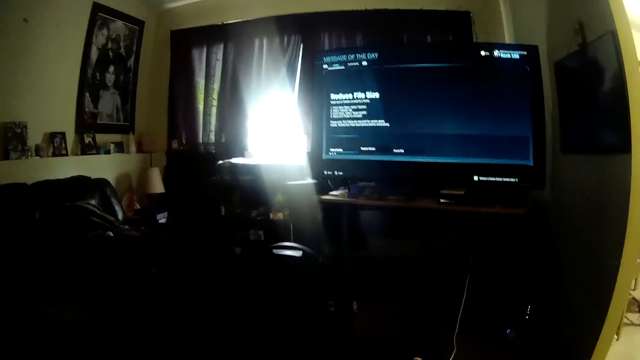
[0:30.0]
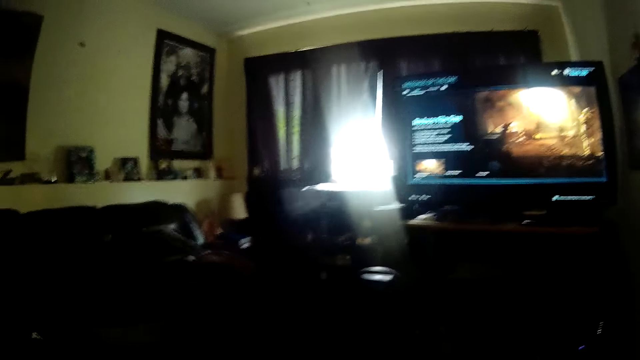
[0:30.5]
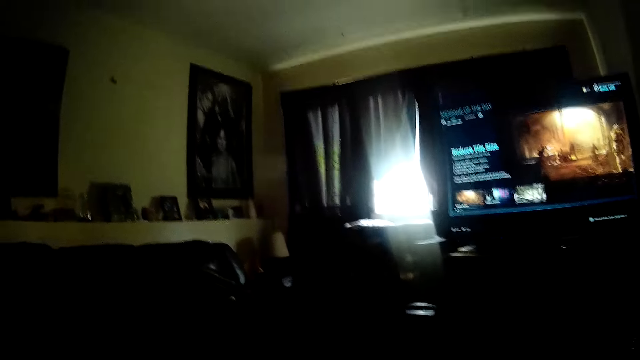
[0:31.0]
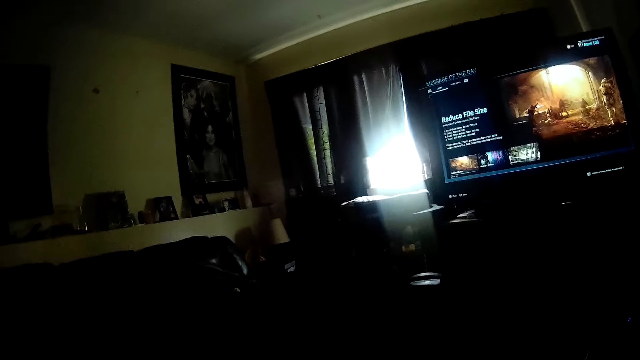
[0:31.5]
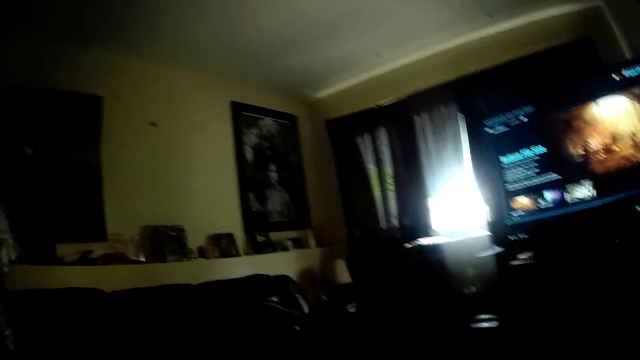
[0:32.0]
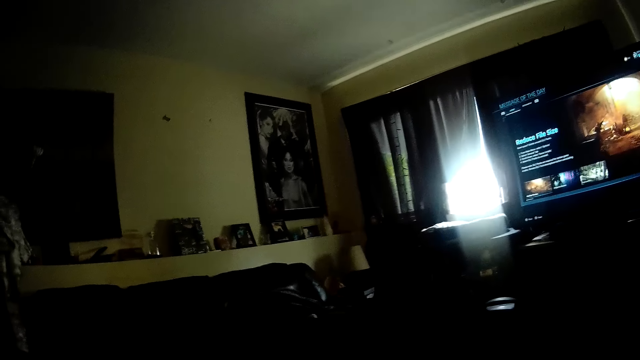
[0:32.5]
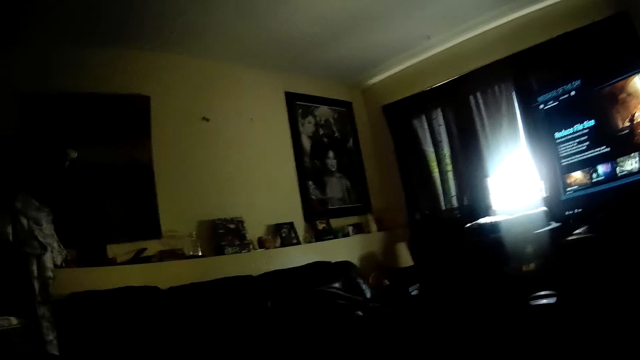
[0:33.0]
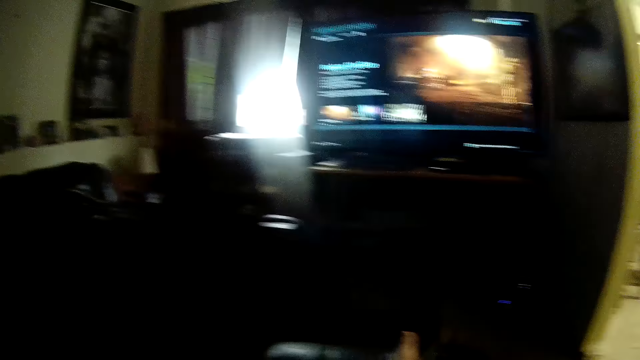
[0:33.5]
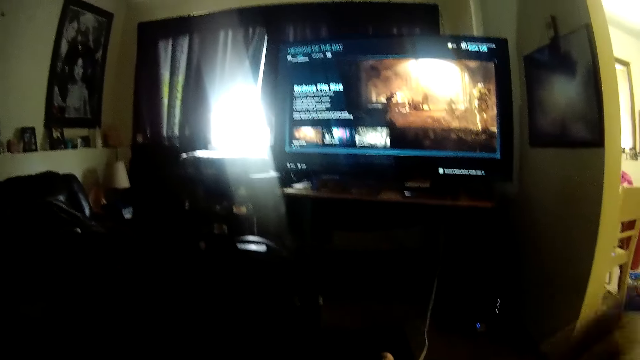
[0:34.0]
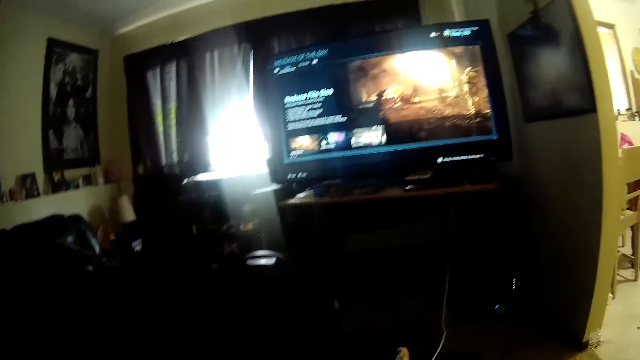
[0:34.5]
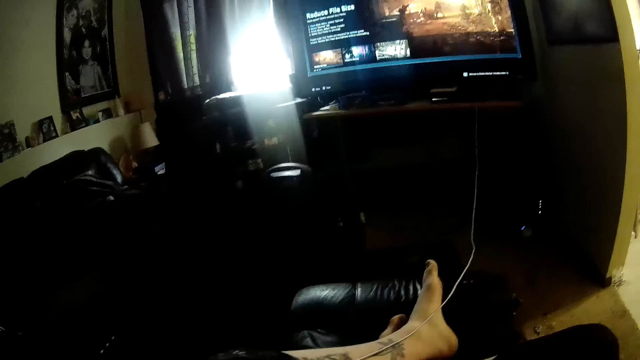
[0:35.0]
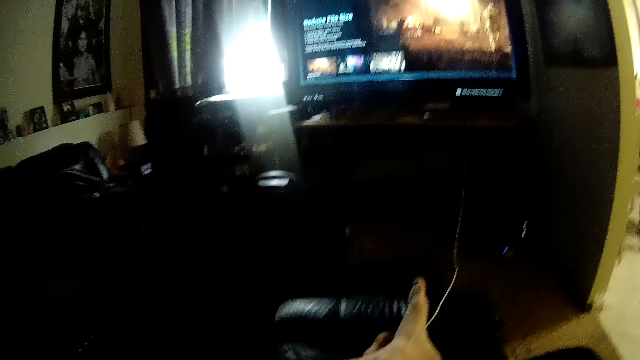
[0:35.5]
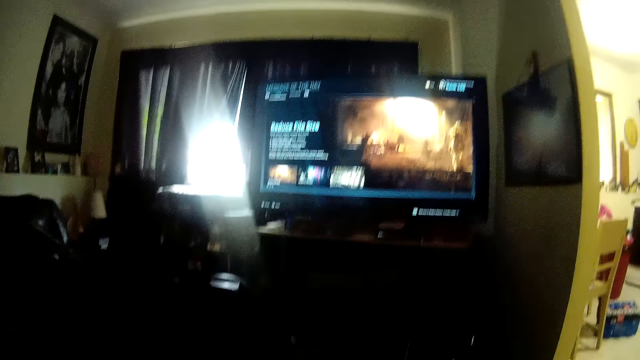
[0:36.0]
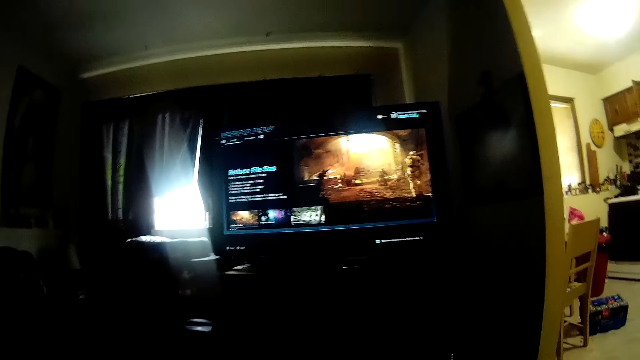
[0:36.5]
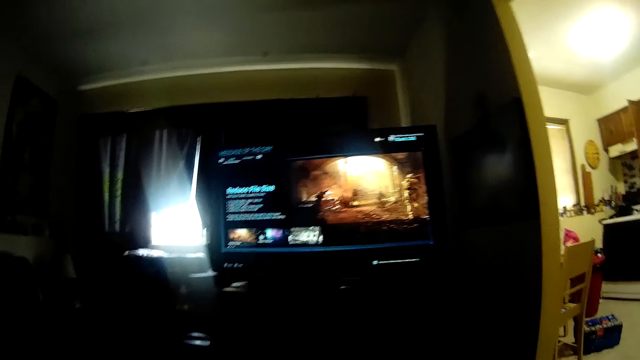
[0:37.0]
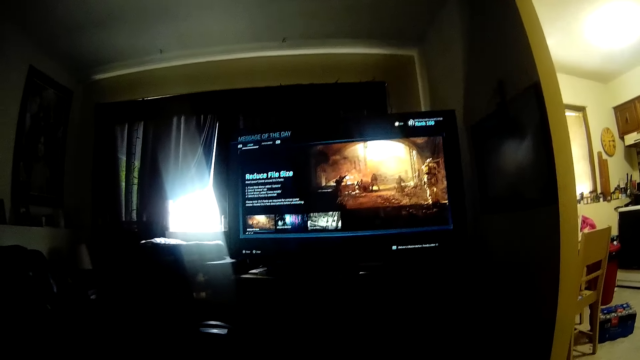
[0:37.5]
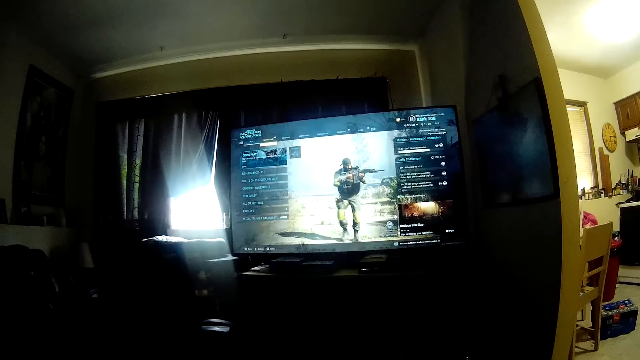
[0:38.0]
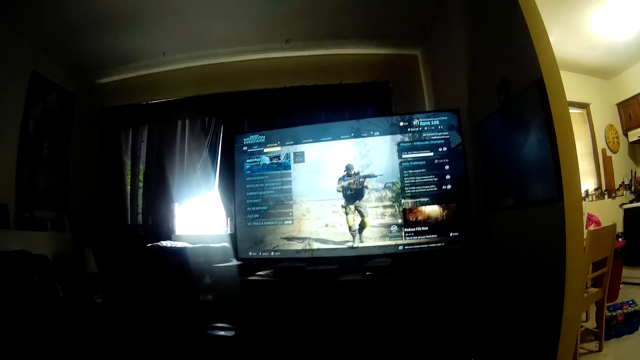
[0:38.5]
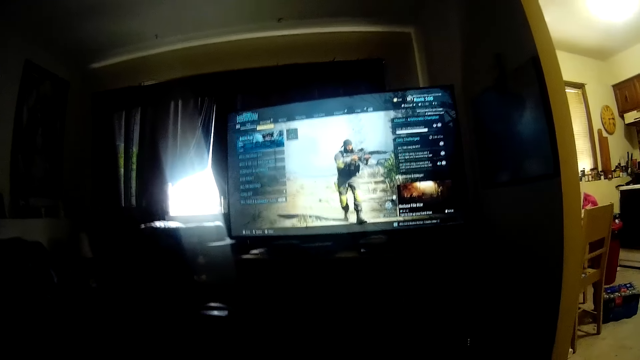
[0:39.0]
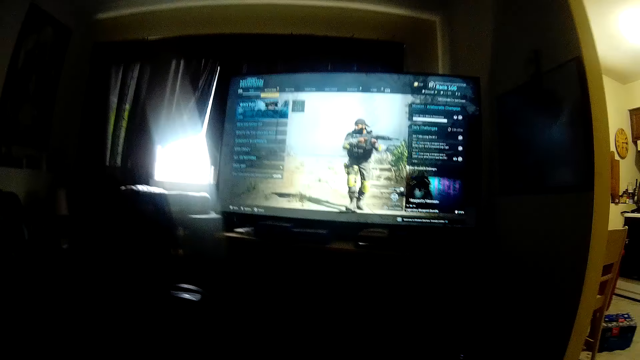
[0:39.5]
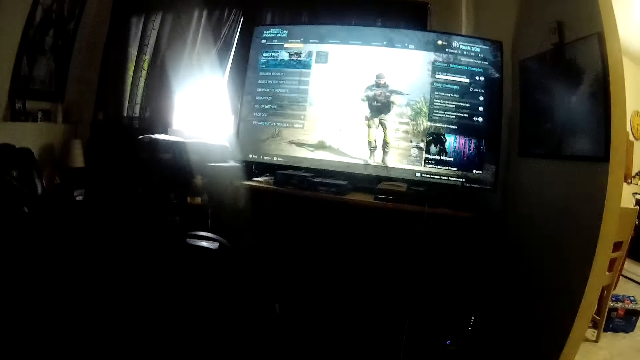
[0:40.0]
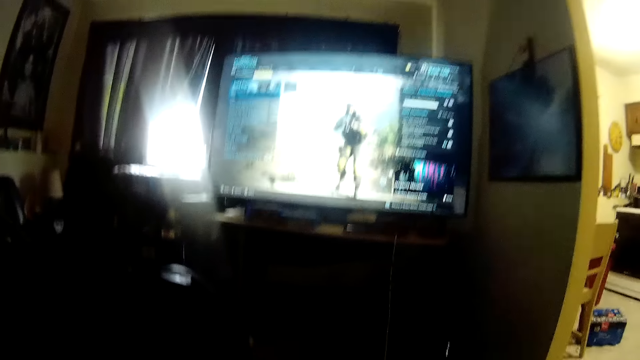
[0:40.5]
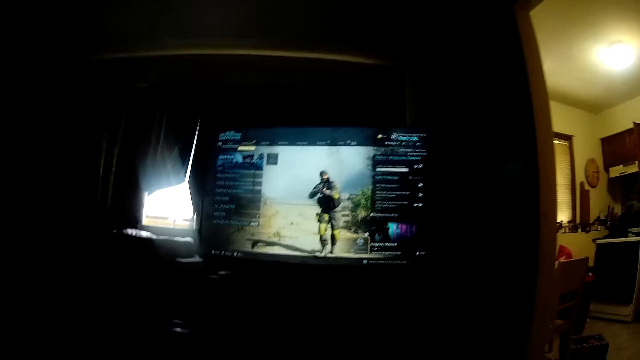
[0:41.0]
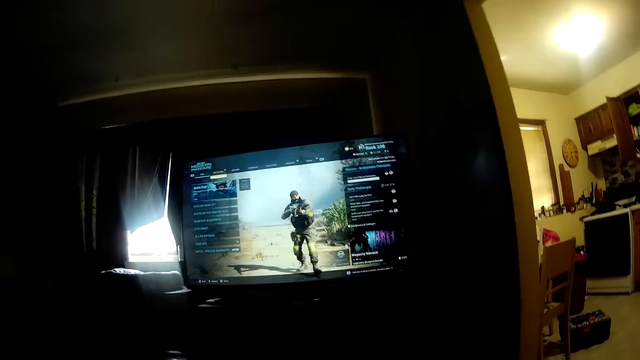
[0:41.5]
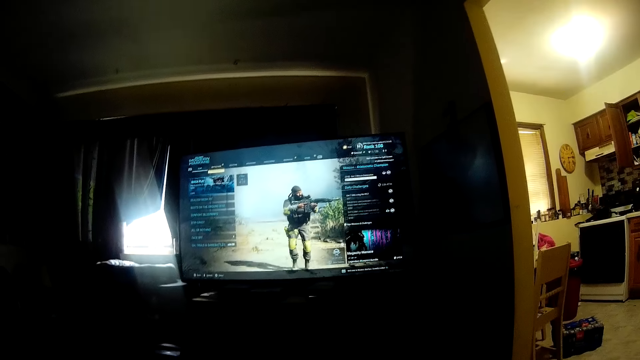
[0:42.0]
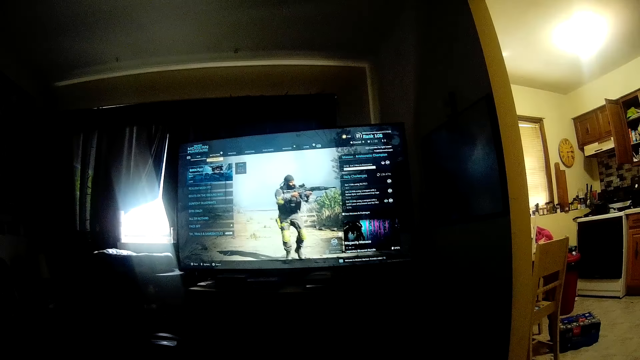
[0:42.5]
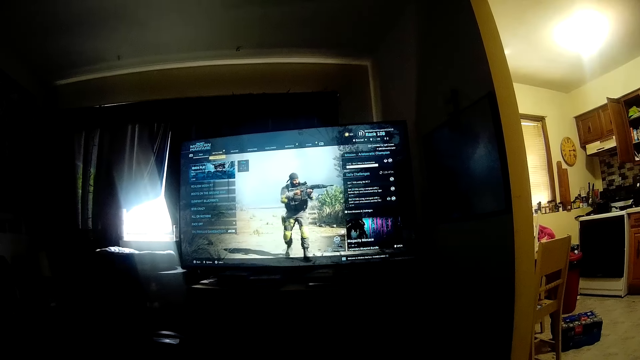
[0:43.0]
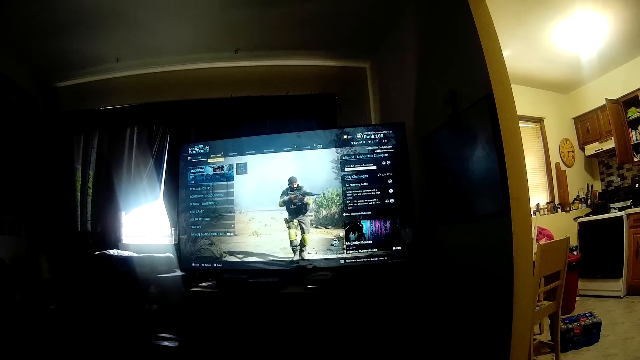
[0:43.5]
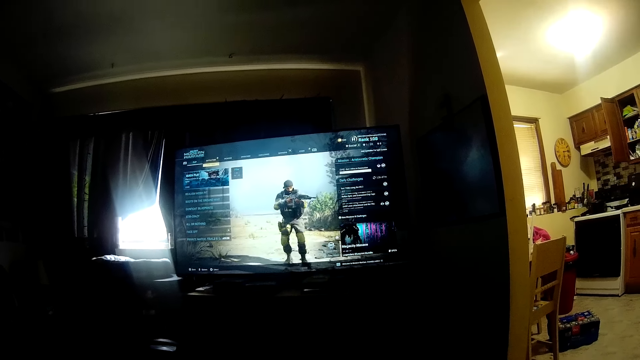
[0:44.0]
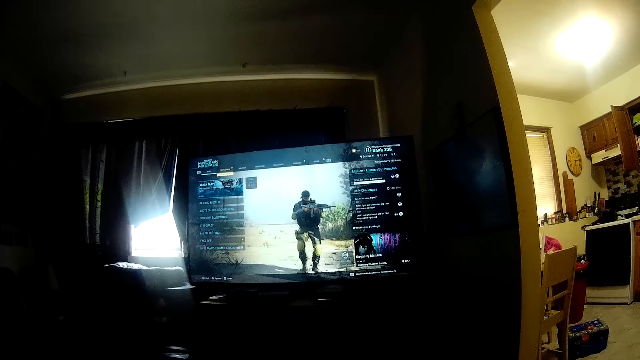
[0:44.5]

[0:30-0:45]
The camera wearer converses. They play the game. They converse. They play the game. They converse.

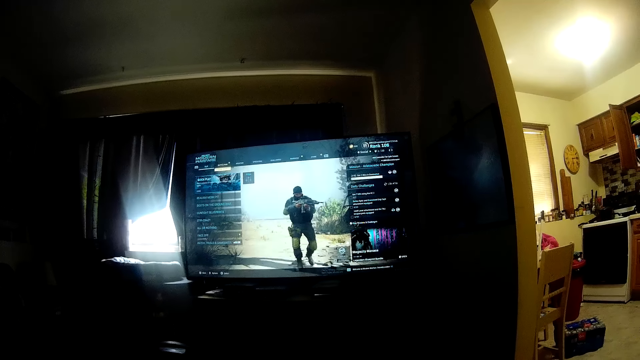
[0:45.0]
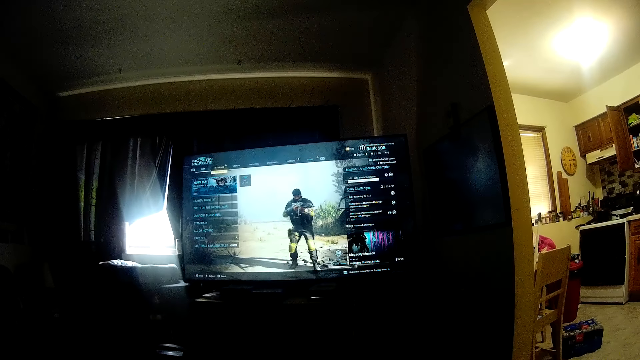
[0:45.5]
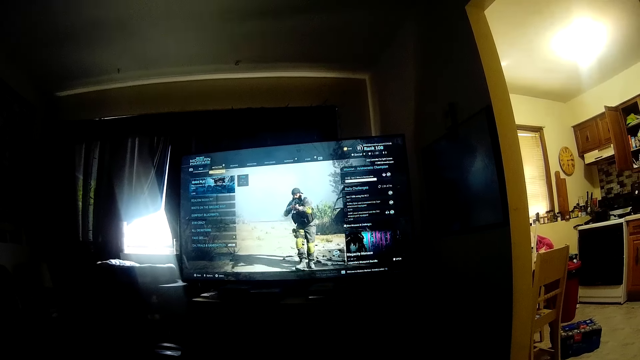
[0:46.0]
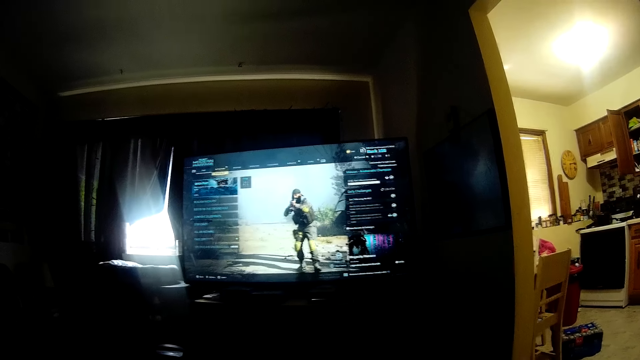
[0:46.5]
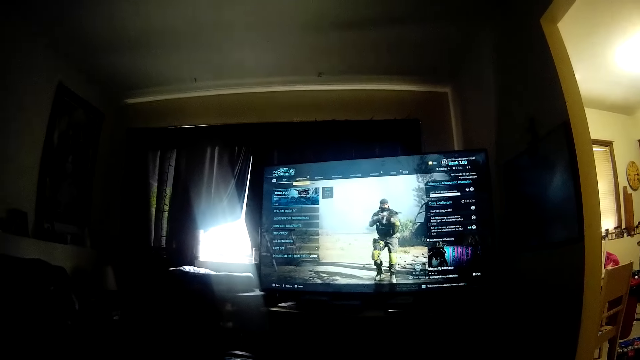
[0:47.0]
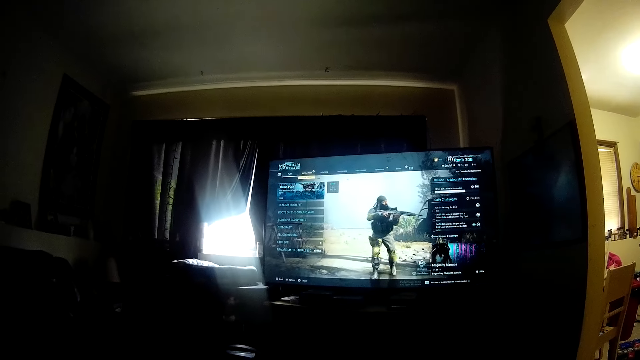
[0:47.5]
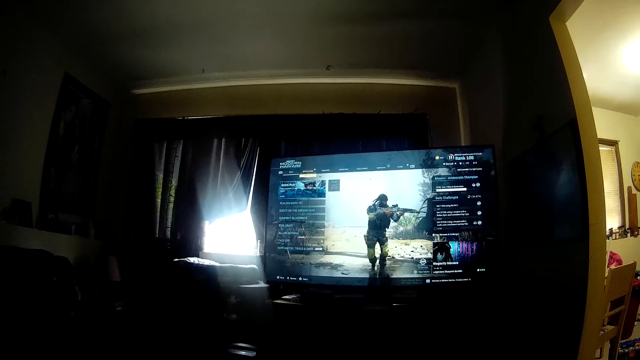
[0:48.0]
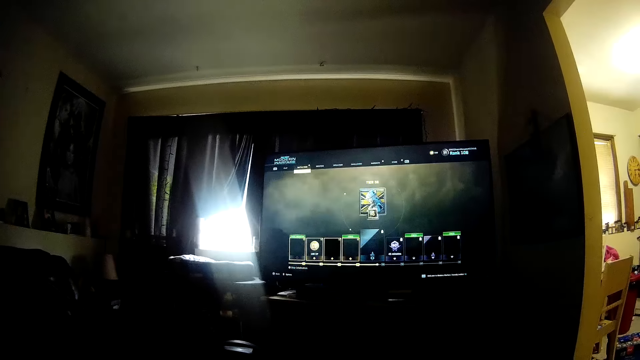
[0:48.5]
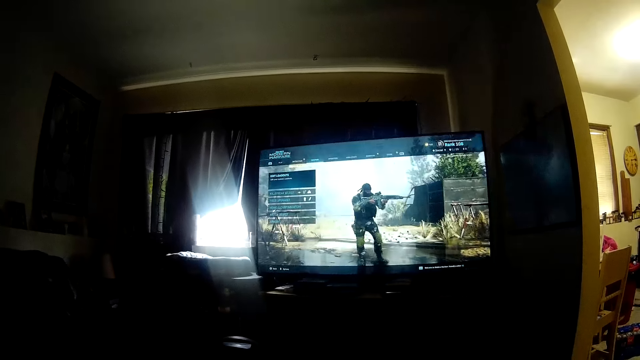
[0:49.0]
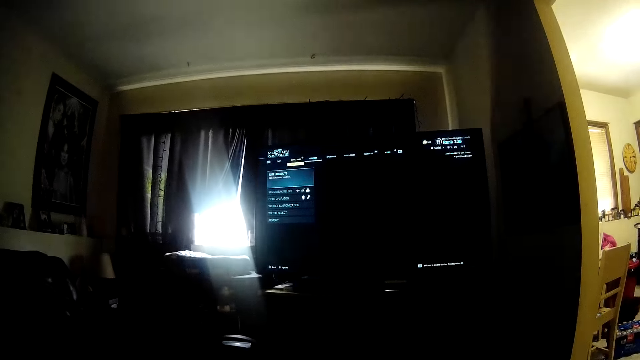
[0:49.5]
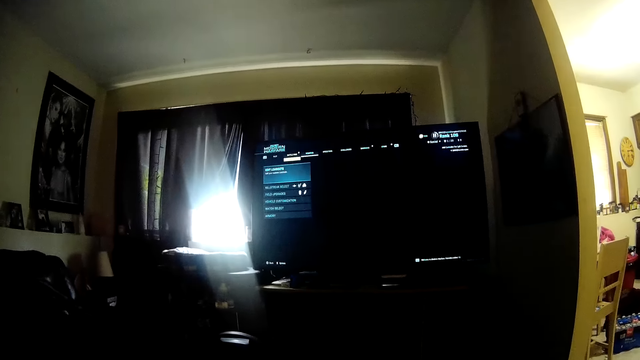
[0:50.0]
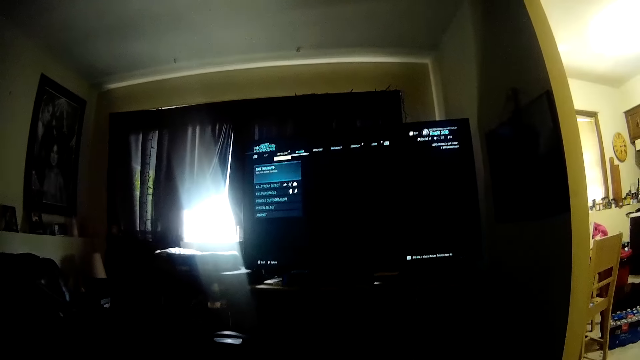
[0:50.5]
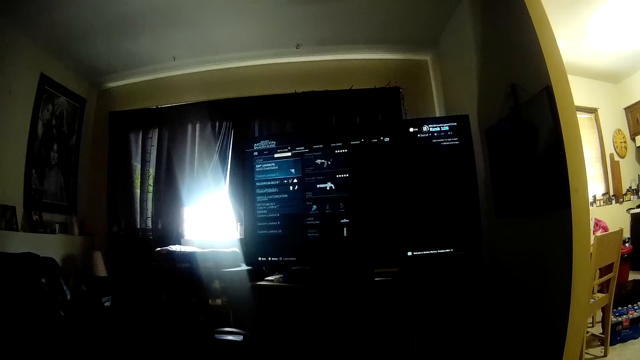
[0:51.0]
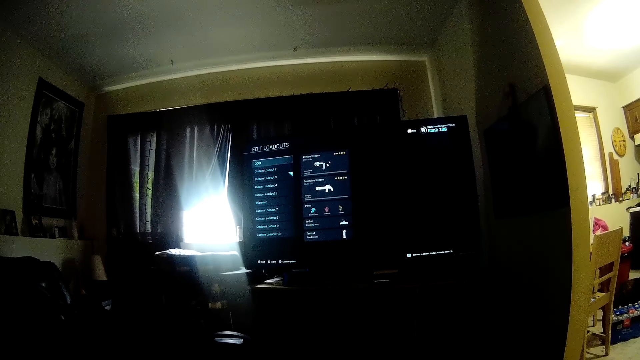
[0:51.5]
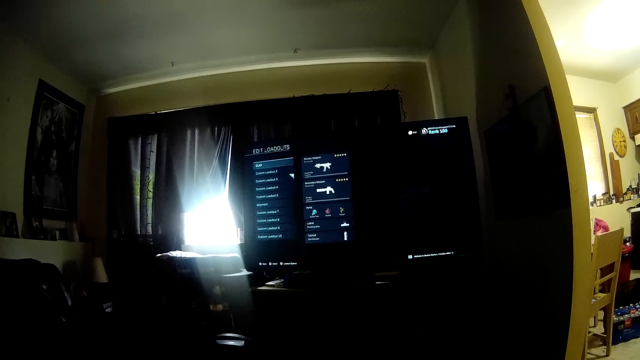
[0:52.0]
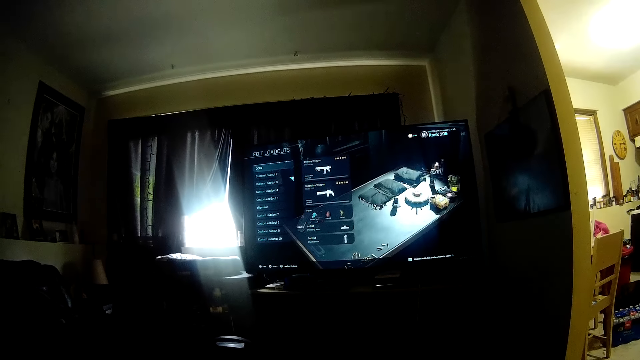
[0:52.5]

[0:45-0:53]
The camera wearer plays the game. They converse.
